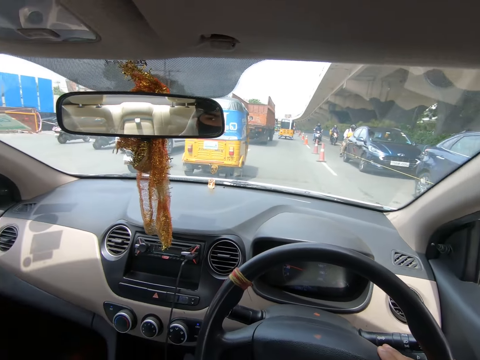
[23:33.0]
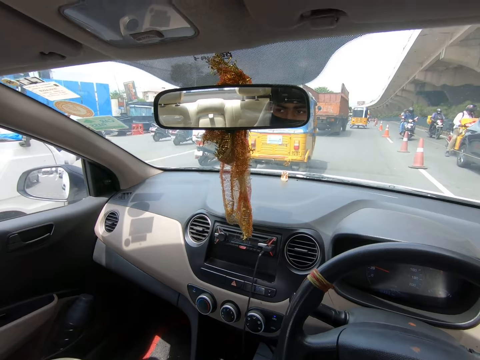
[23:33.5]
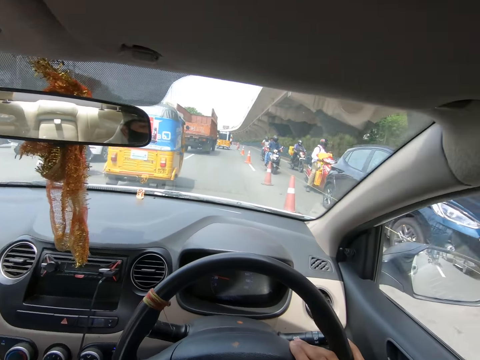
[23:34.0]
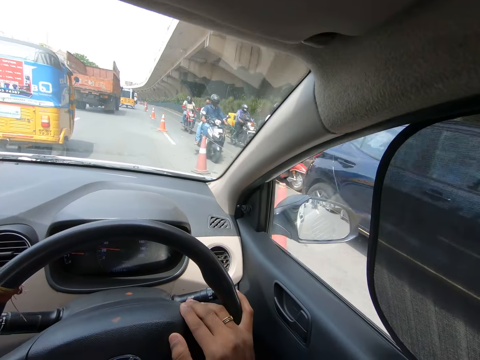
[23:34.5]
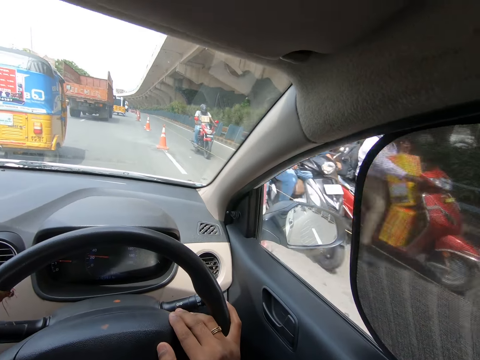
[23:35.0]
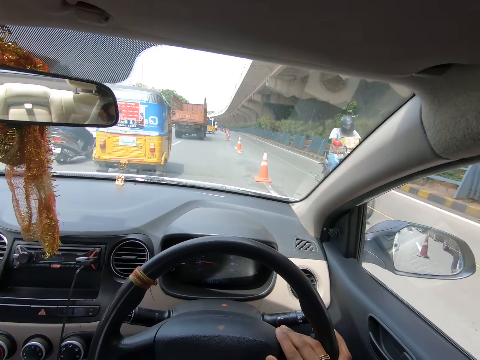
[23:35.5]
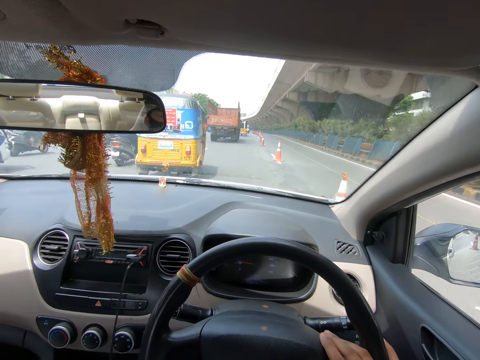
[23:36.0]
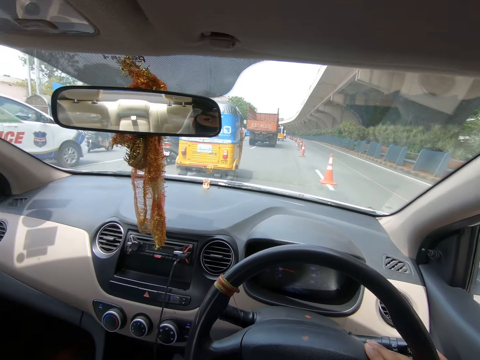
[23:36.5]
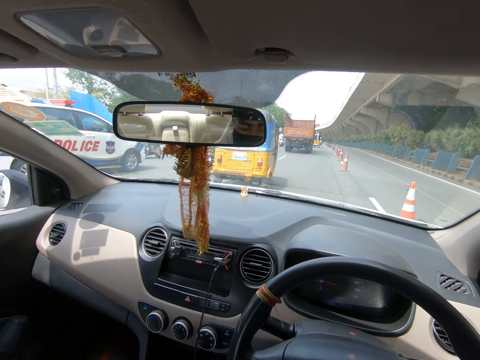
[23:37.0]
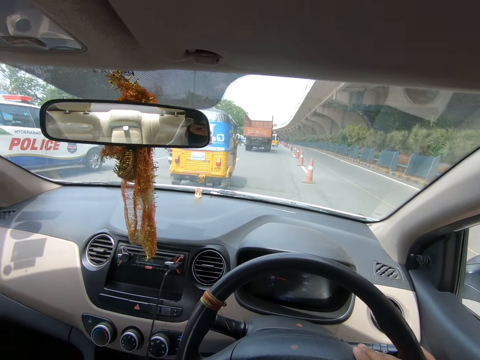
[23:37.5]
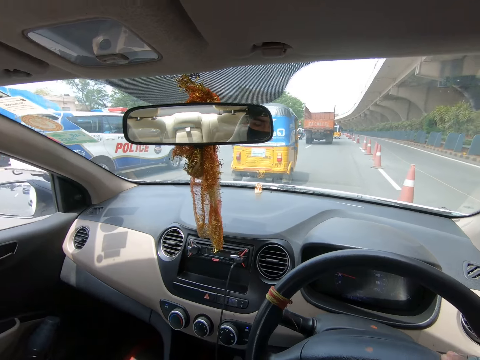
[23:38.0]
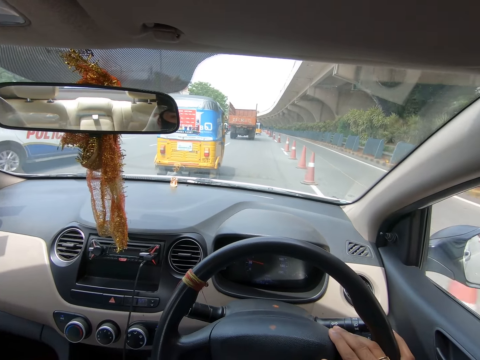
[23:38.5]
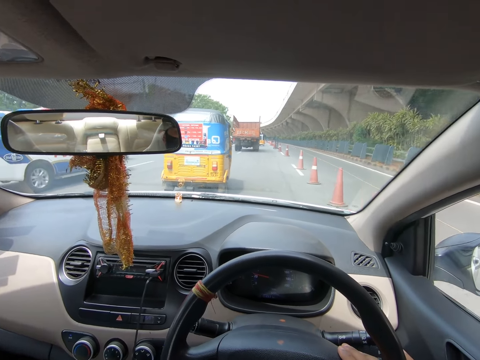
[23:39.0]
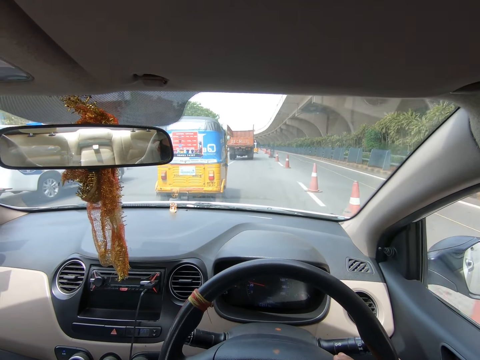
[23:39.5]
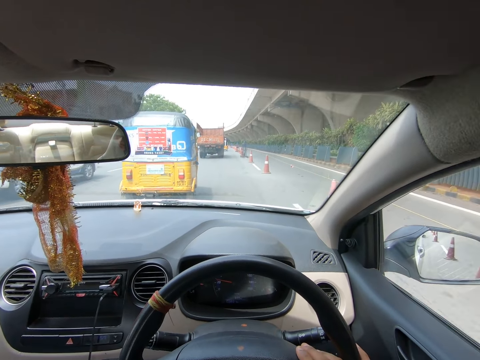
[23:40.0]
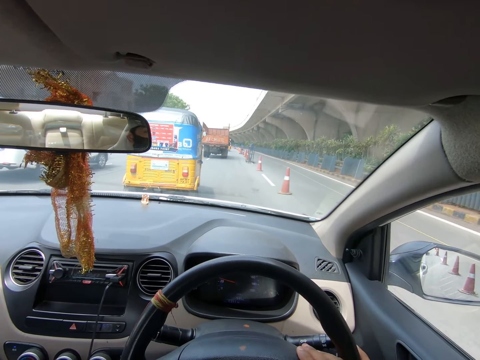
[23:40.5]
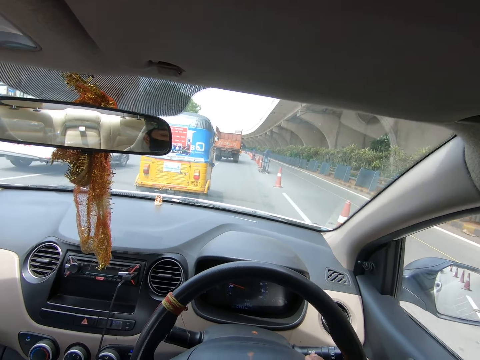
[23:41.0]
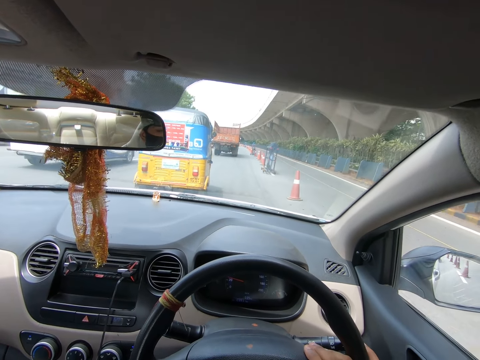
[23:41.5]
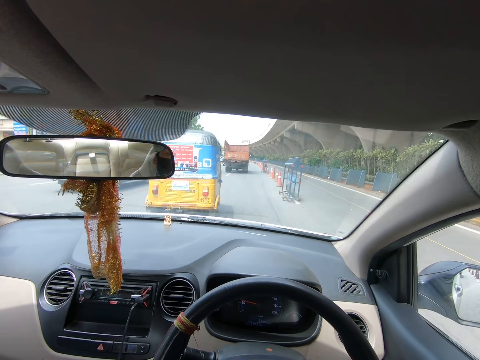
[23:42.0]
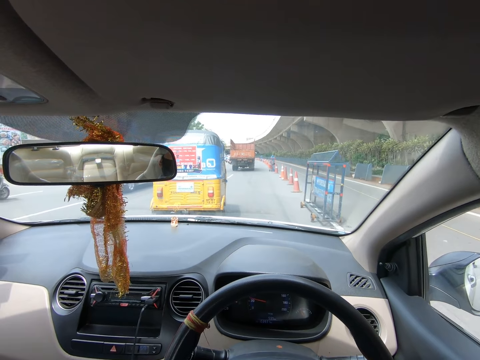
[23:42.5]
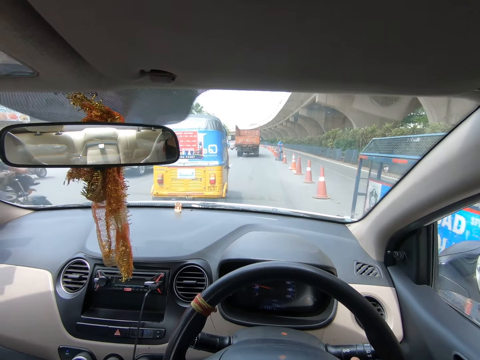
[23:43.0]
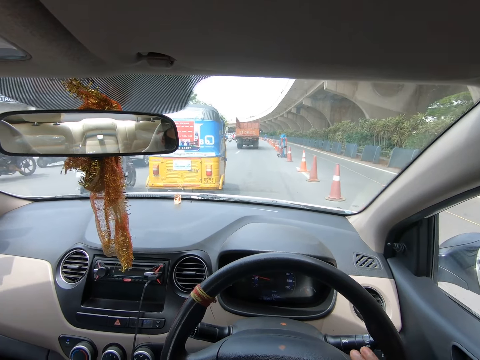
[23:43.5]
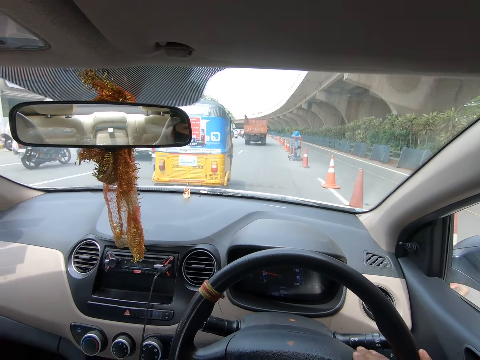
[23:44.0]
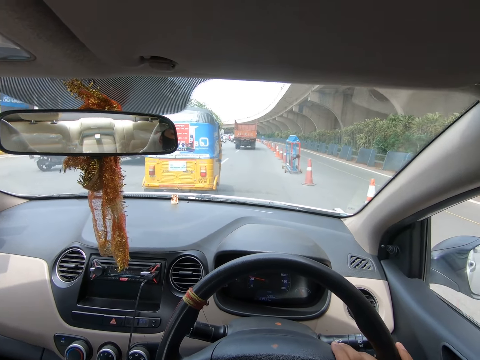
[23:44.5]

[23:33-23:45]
The camera wearer looks around. They drive a car on the road. They look around. They drive the car on the road.

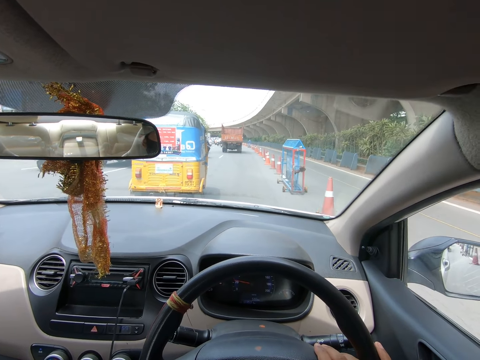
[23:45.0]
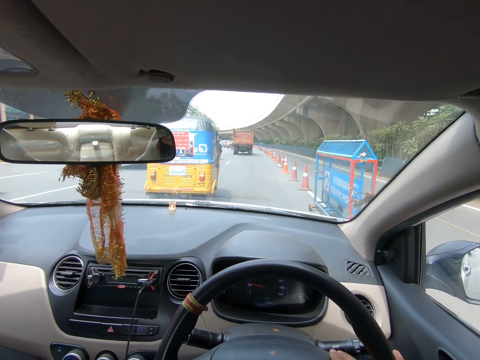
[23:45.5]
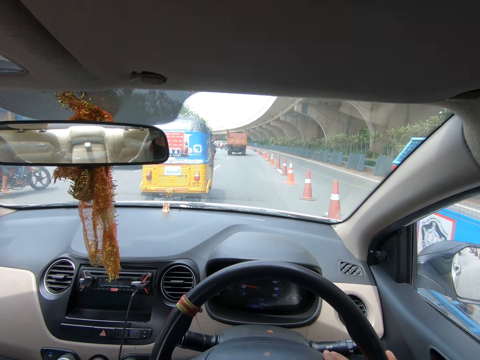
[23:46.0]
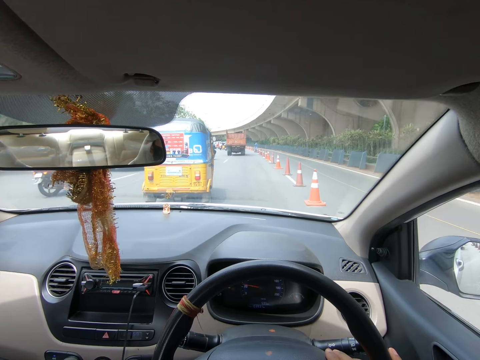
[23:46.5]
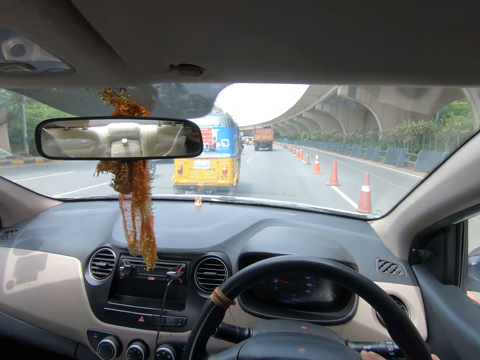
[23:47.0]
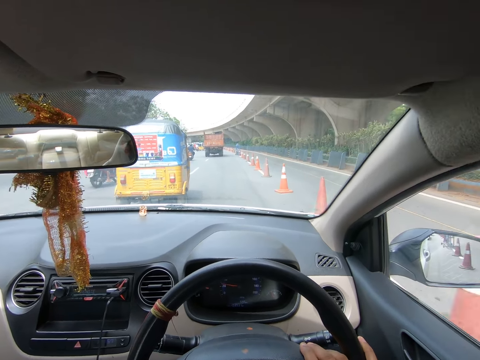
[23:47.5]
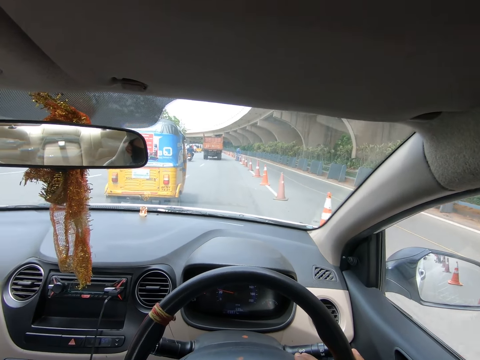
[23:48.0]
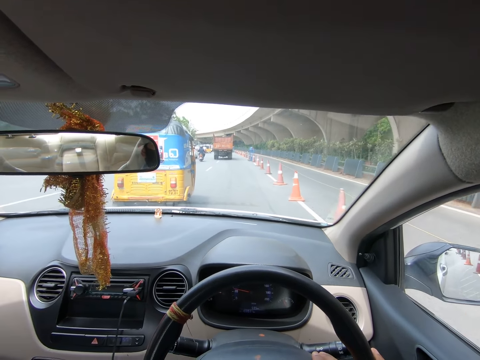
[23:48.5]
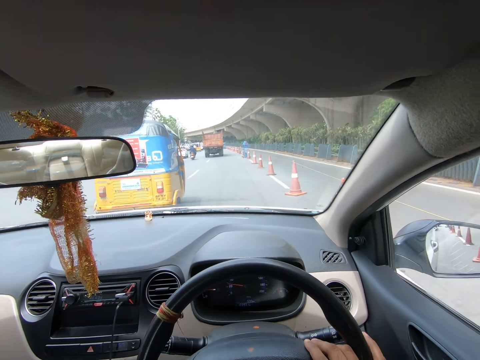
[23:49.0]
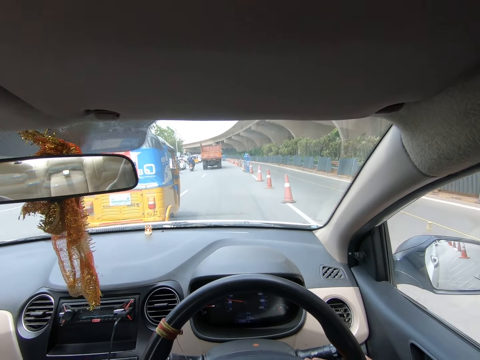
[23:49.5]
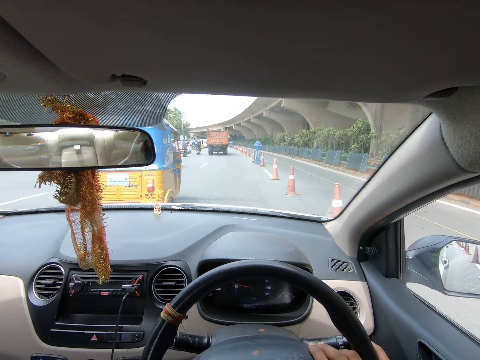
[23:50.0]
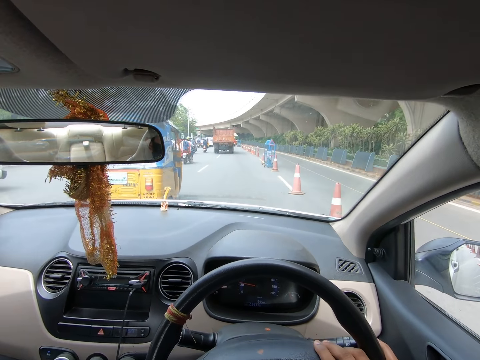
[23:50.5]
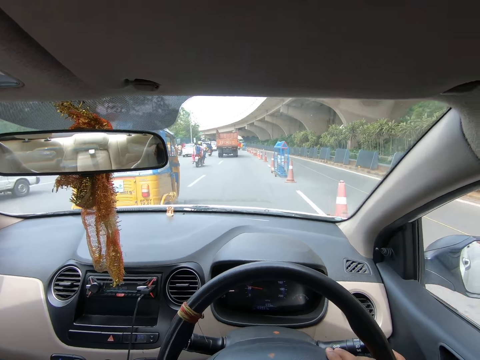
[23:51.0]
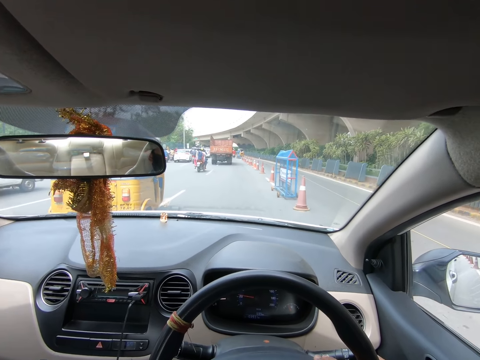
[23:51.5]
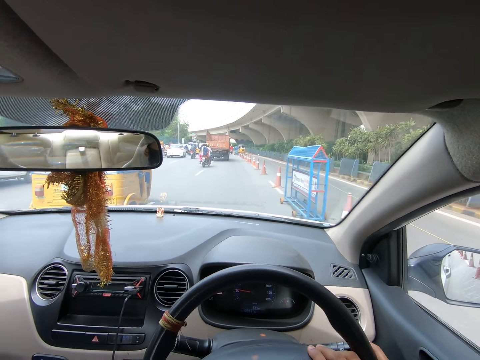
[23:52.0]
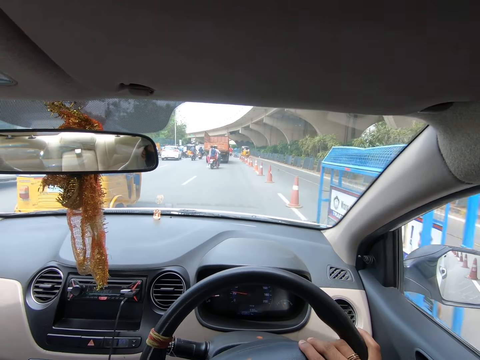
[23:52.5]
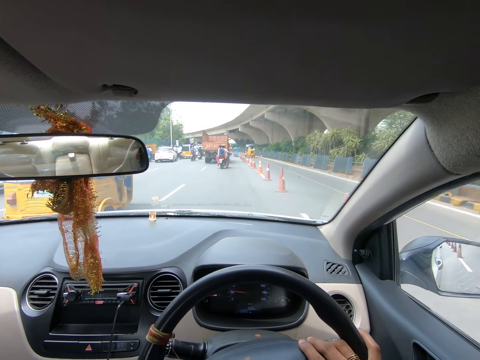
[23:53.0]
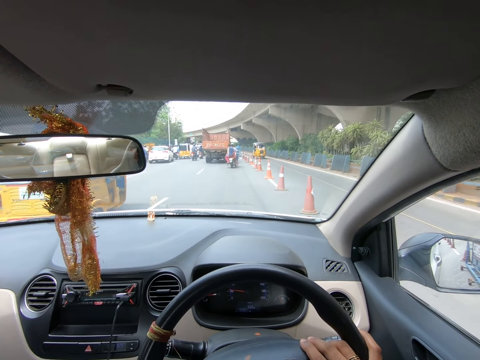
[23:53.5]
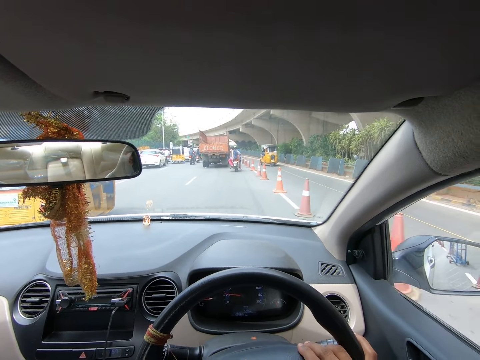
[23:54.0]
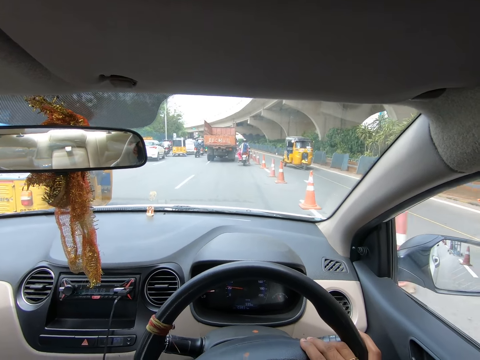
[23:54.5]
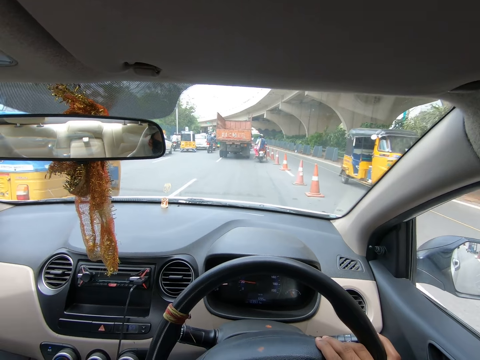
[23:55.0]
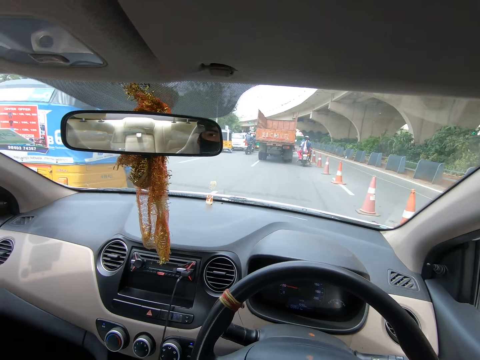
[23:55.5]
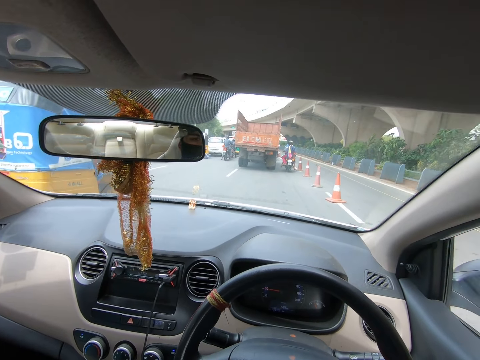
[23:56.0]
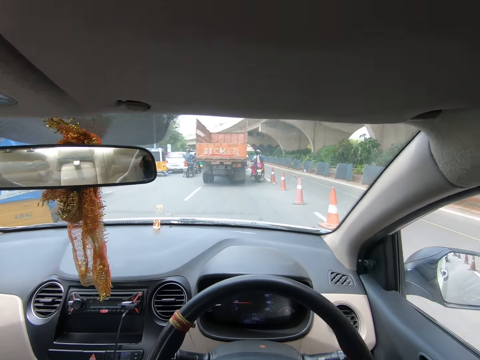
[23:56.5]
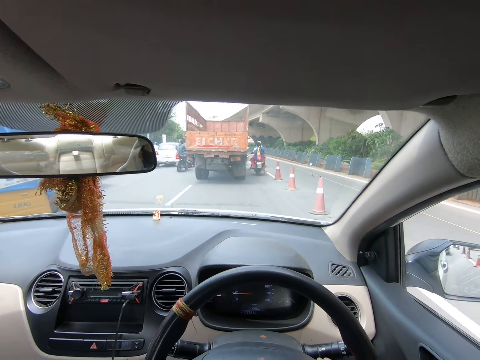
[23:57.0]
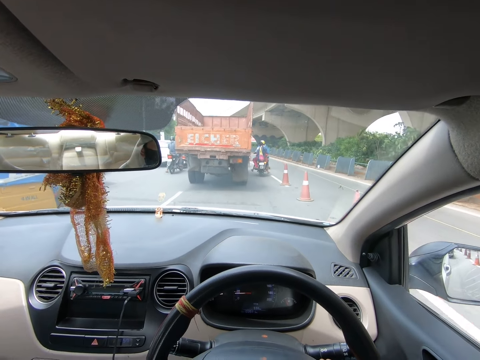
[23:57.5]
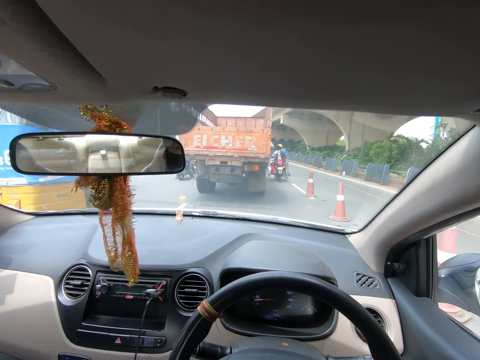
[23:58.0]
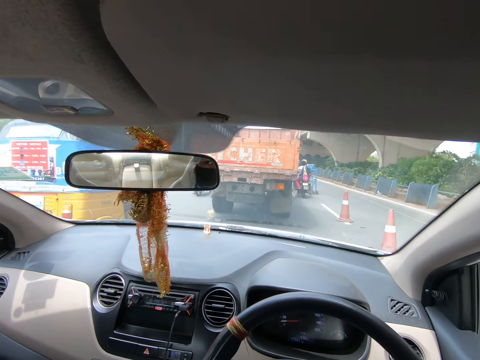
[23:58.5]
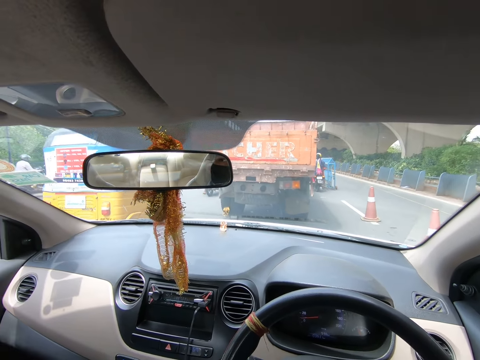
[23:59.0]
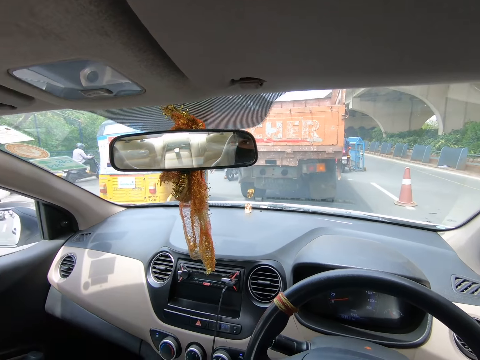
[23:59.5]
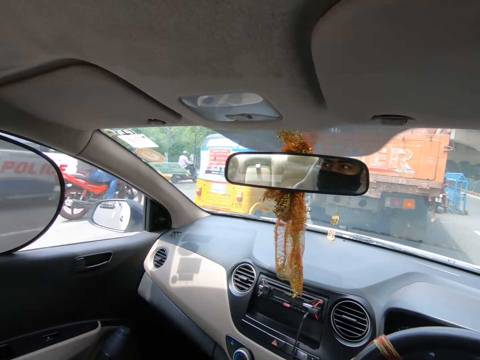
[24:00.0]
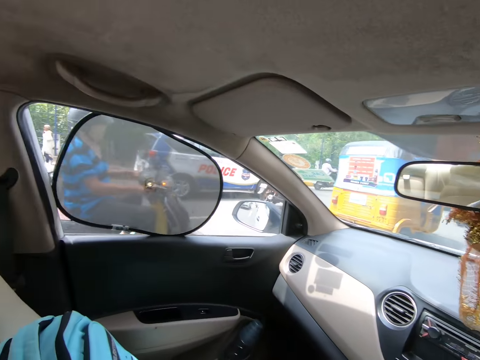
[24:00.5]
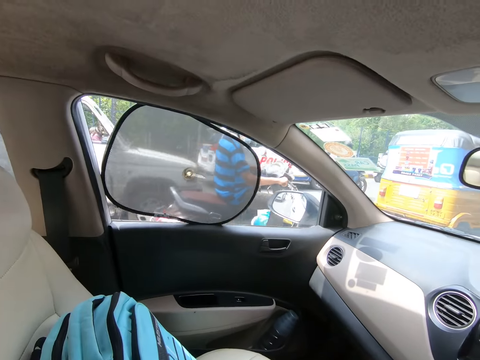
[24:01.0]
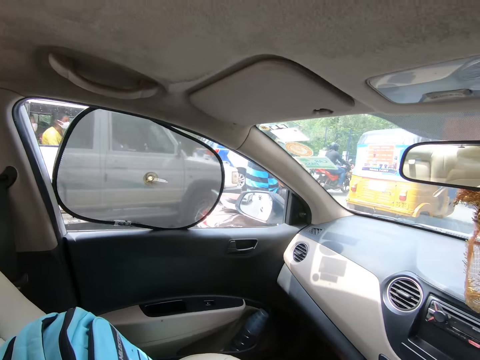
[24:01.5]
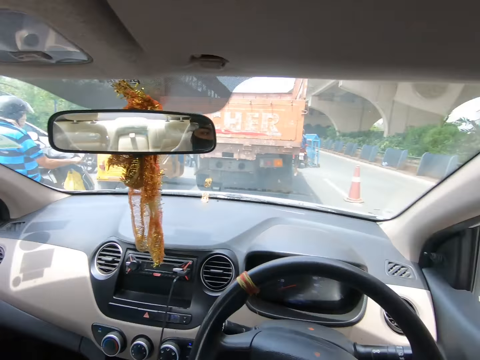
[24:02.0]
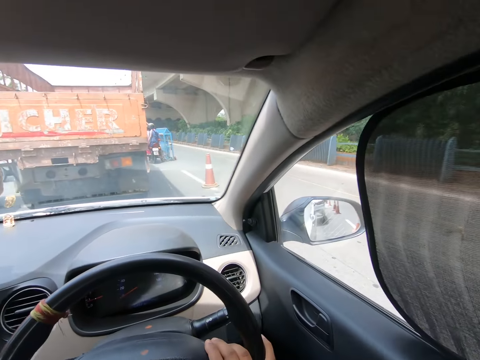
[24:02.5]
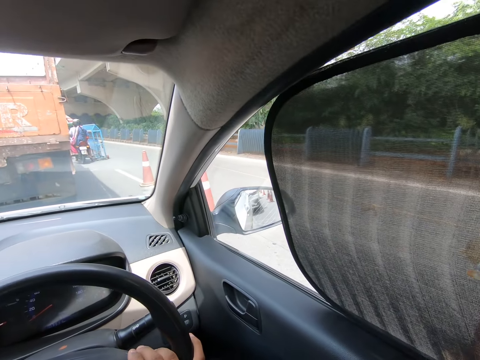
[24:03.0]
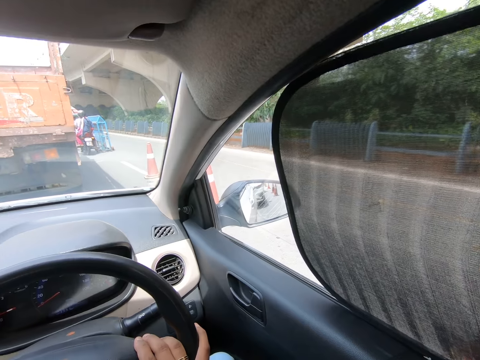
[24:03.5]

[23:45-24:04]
The camera wearer drives a car on the road. They drive the car on the road again. They look around repeatedly.
